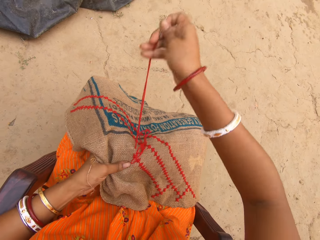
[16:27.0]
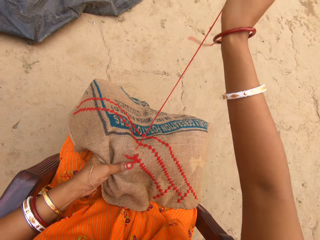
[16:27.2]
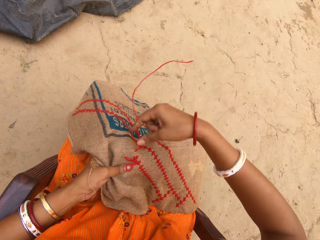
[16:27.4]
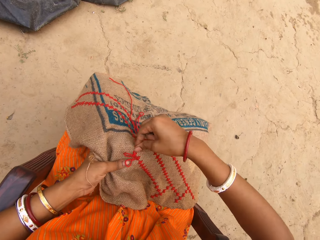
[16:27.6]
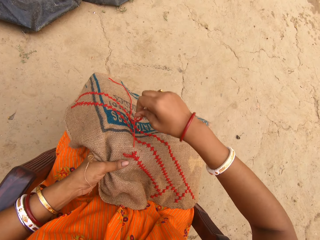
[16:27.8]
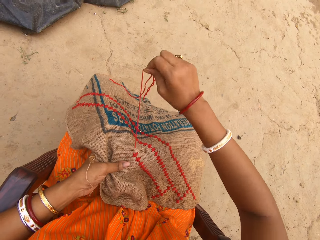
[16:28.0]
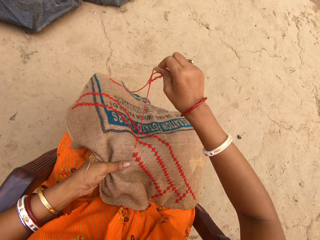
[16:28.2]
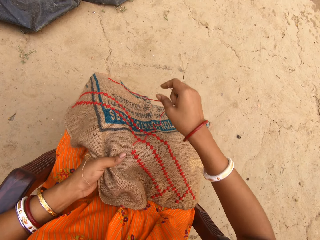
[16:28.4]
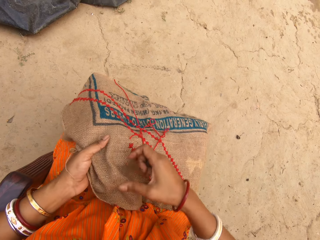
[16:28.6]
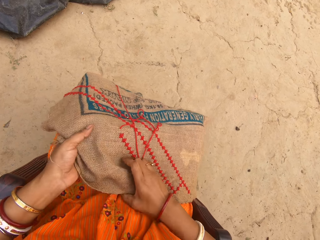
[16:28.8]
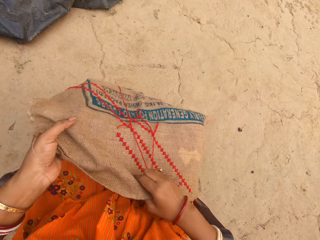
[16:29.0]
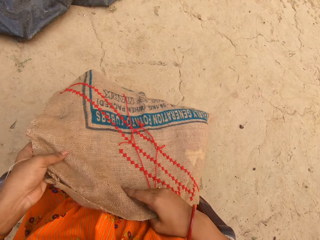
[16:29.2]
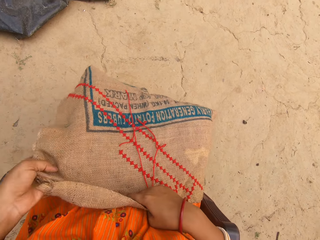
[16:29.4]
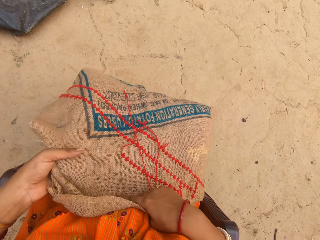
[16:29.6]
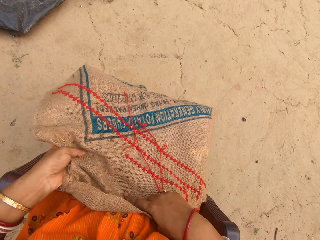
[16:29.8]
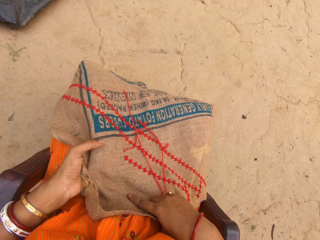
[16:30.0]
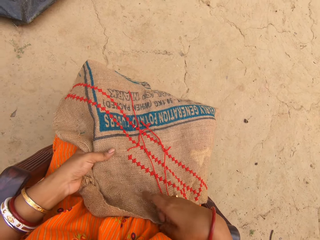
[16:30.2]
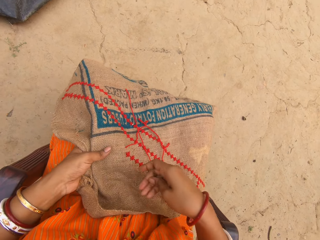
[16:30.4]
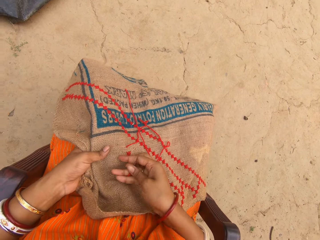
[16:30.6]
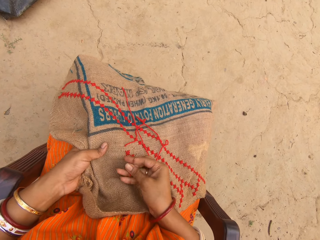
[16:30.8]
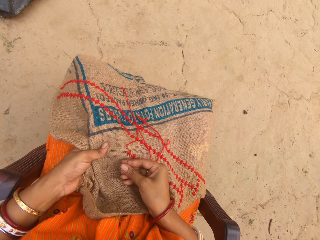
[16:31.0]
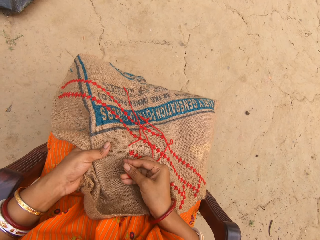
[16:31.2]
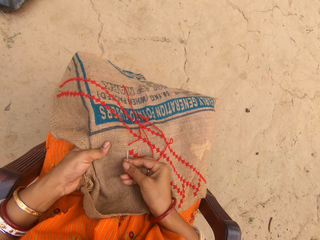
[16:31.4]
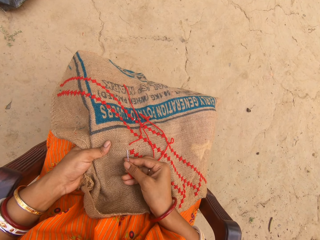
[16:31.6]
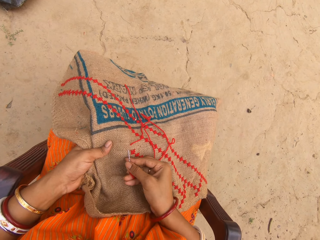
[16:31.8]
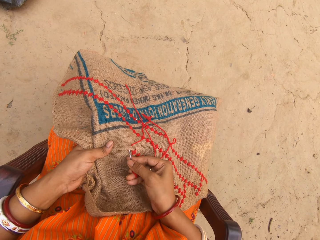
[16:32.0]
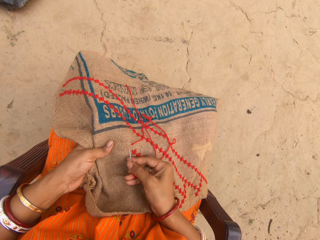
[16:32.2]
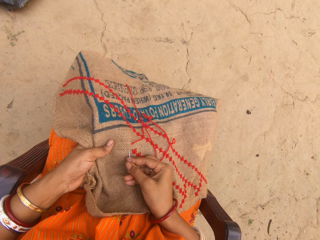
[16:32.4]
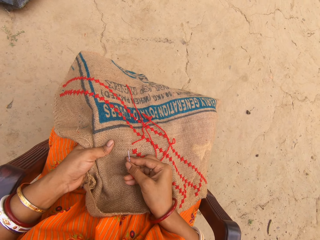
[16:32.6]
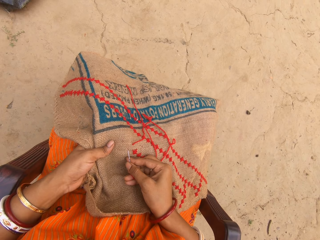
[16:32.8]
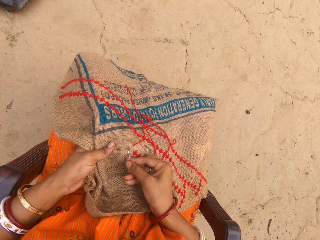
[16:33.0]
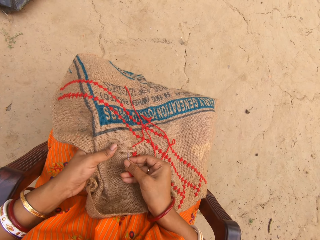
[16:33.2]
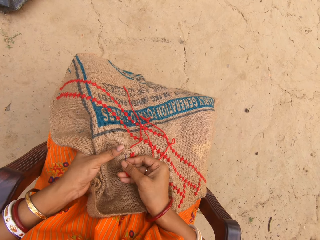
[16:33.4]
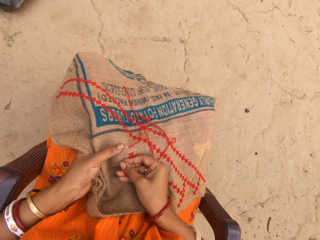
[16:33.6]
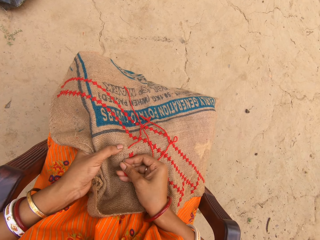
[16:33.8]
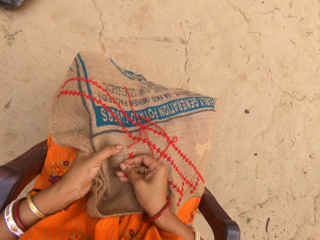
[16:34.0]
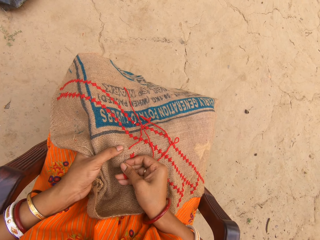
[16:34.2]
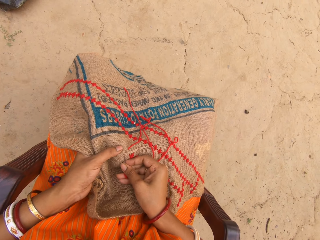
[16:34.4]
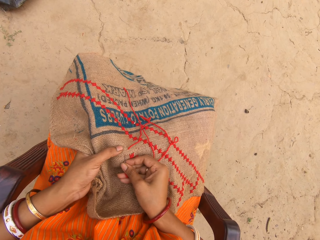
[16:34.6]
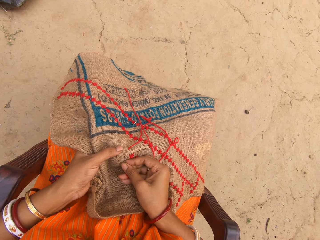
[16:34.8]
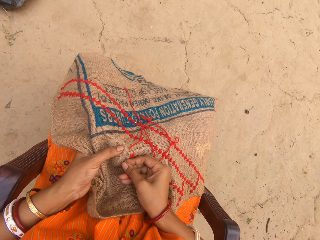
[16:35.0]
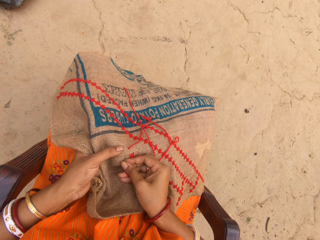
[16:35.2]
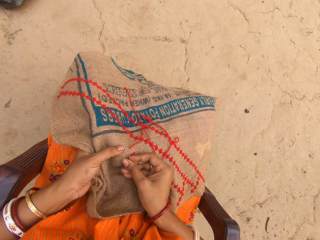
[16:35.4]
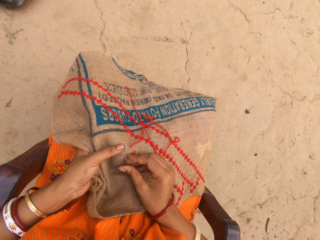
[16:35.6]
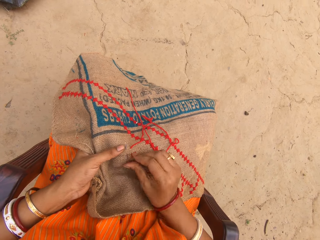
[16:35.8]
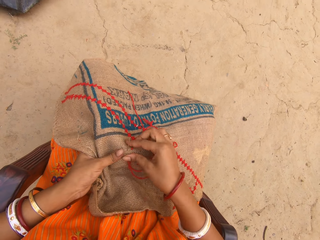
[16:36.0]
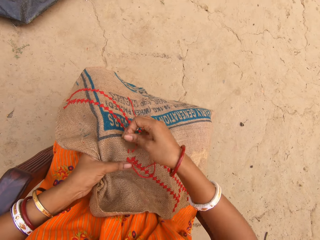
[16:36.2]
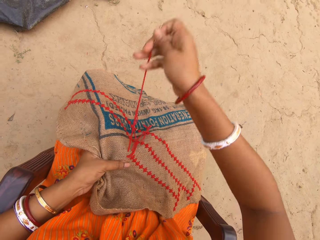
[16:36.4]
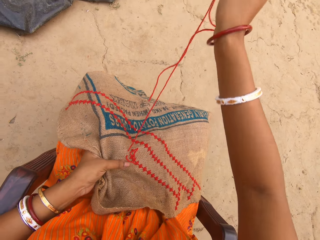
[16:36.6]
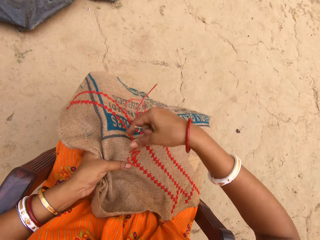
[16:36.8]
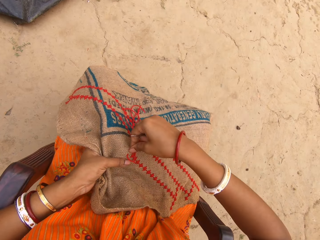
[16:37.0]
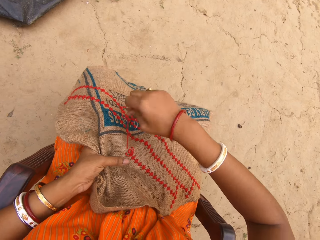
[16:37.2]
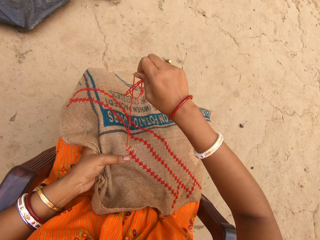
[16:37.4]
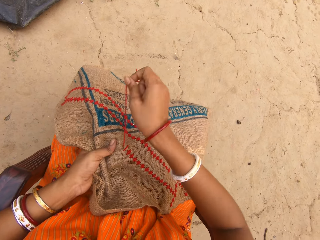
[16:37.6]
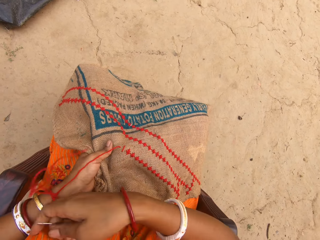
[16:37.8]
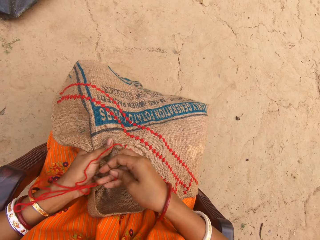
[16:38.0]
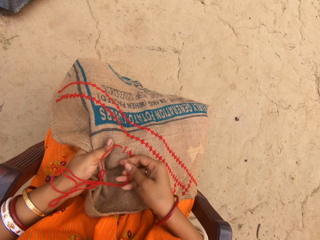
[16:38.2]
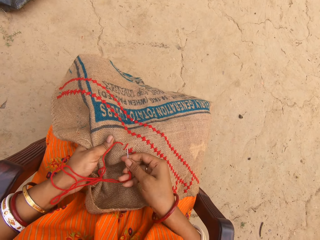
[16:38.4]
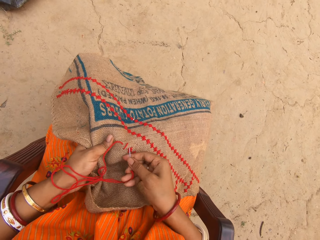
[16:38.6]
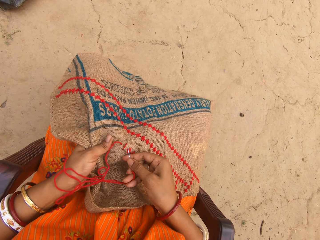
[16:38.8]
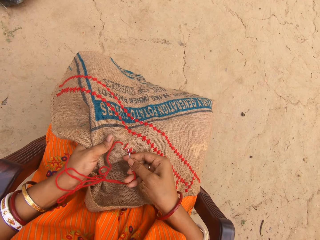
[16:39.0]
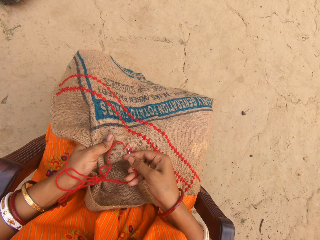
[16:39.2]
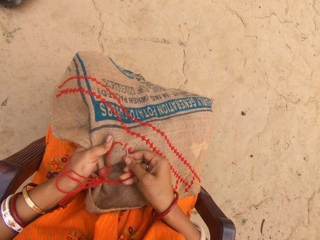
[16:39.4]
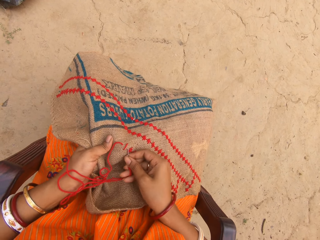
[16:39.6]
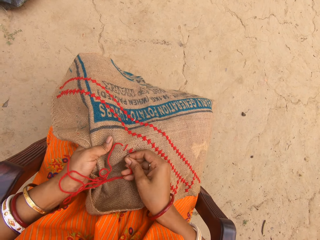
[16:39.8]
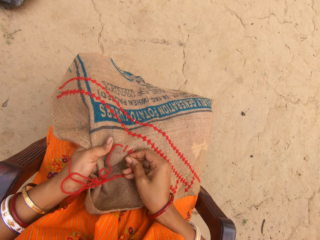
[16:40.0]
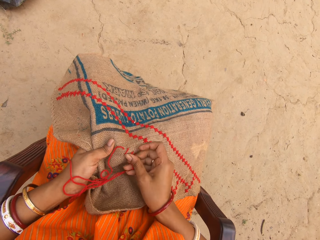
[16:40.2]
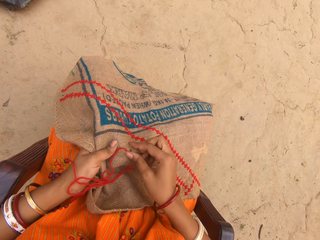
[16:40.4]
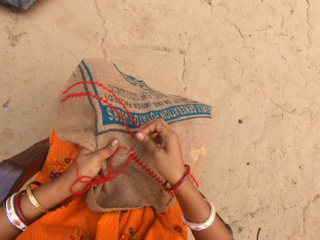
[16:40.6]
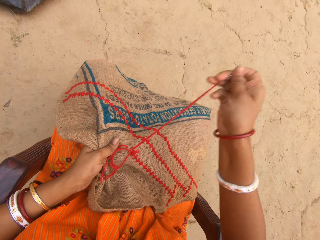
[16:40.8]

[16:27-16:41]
The camera wearer pulls out a thread with a needle. She adjusts the jute fabric on her legs with both hands. She inserts the needle in the fabric. She embroiders on the jute fabric in her left hand with the needle in her right hand. She adjusts the needle in the fabric. She sews the fabric with the needle. She pulls out the thread with the needle. She sews the fabric with the needle.

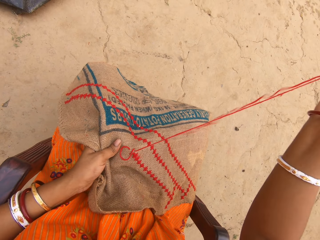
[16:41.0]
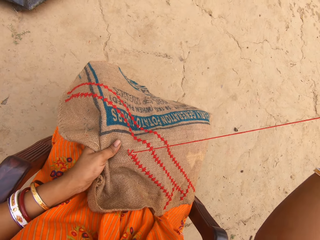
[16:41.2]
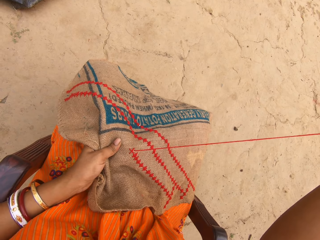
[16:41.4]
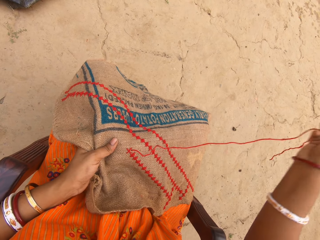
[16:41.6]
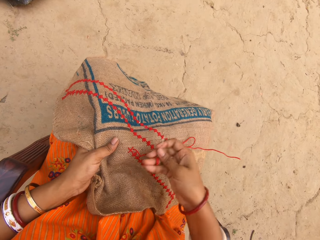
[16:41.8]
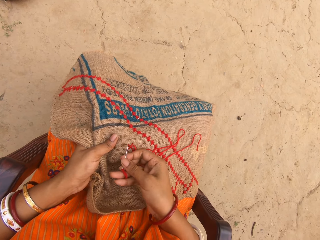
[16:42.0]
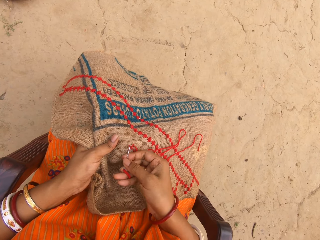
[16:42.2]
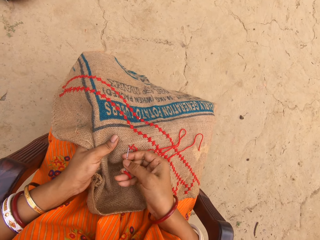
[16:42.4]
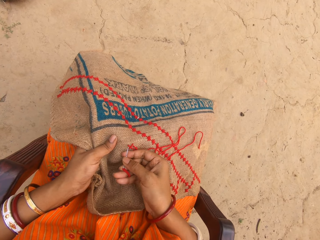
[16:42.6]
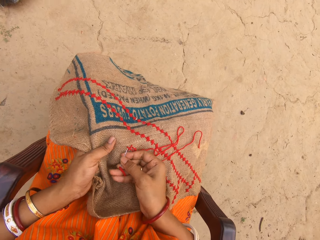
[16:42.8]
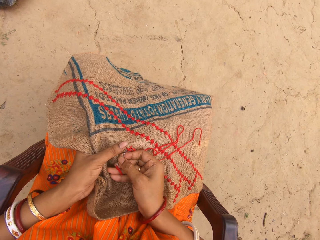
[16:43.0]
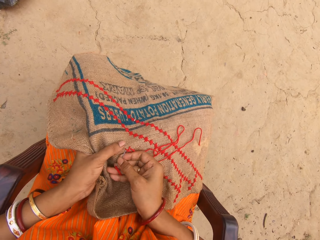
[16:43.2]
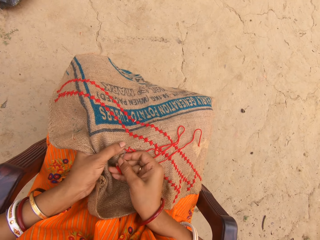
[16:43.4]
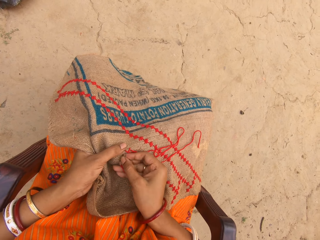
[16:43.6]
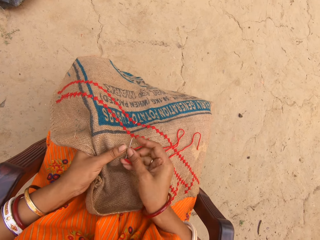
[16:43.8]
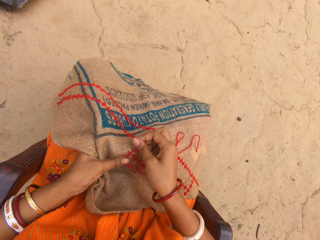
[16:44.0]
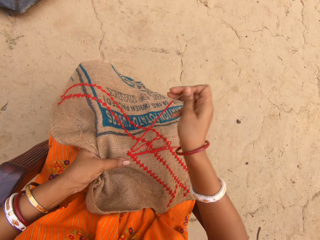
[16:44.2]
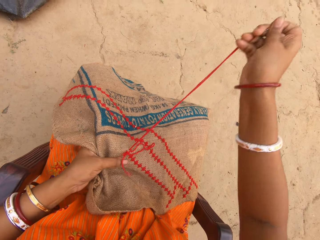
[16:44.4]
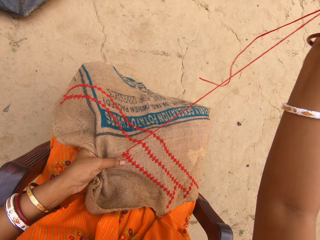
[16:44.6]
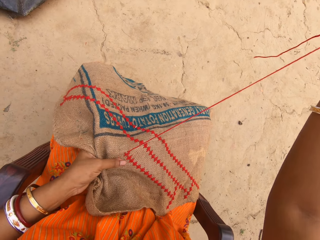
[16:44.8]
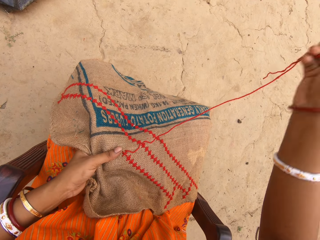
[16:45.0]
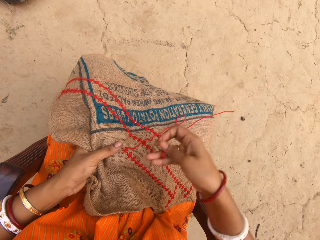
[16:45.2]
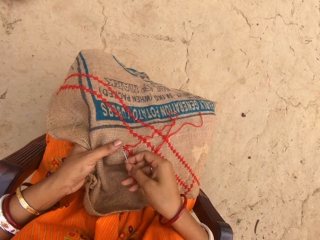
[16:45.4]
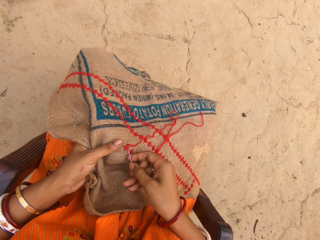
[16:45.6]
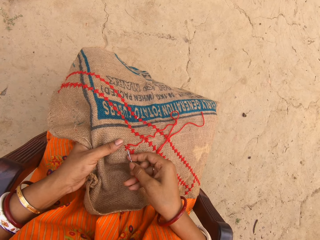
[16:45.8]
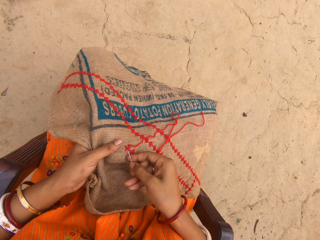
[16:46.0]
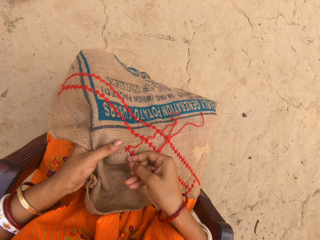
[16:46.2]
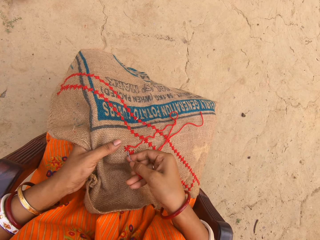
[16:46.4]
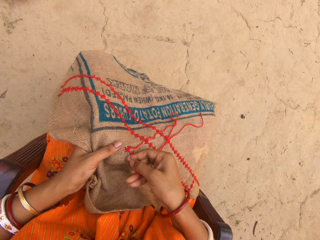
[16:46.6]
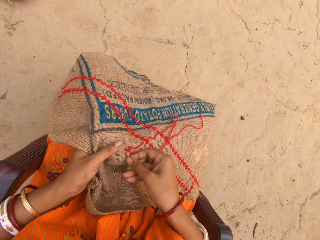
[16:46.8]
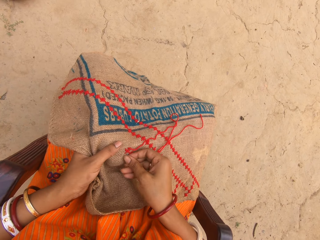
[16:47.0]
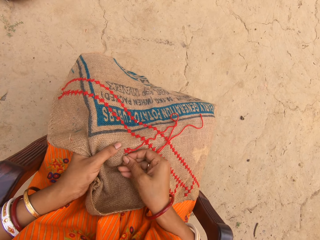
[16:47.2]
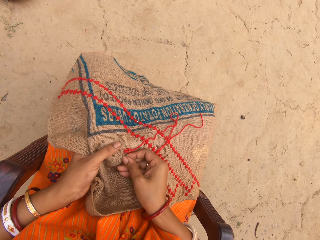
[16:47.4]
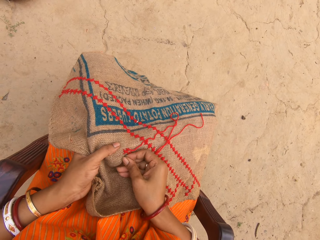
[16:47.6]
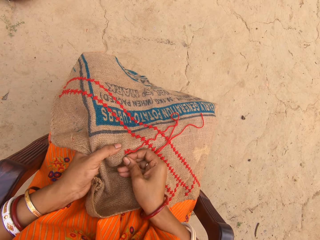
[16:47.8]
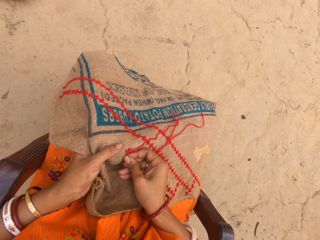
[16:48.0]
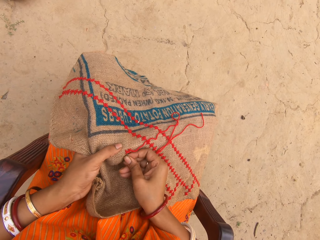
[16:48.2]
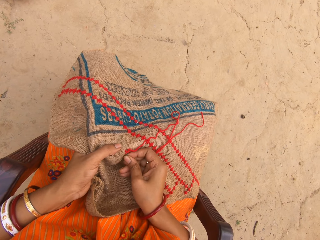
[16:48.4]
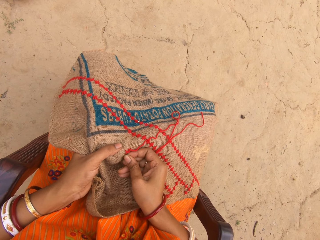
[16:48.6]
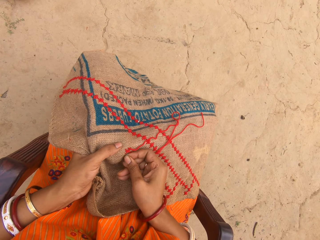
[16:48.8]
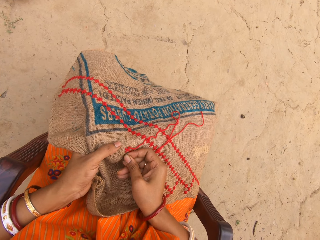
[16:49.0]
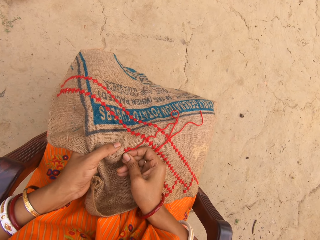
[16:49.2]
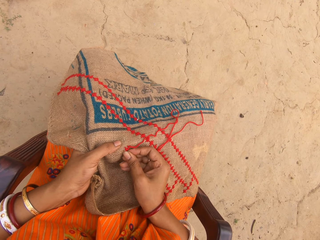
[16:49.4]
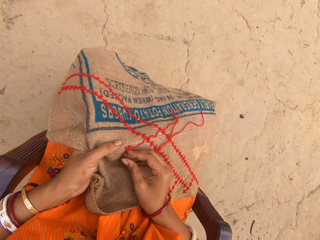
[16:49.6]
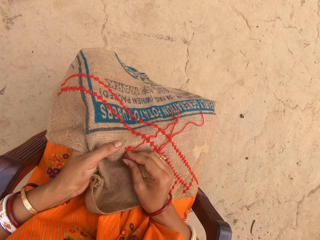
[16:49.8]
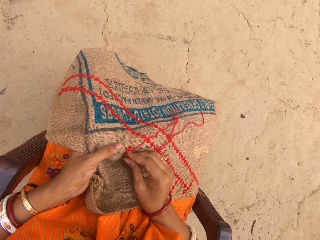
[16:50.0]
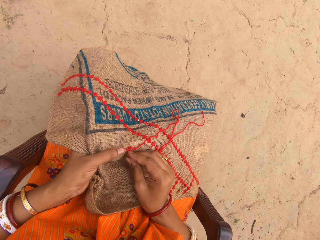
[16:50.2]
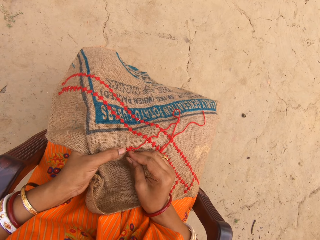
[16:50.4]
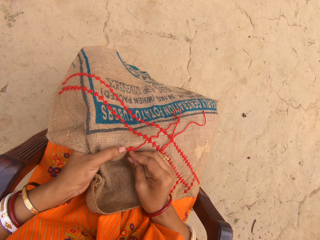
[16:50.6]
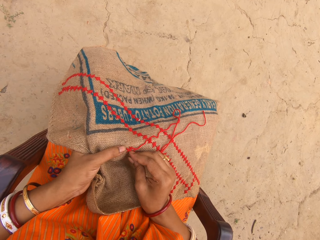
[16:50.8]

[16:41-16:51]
The camera wearer pulls out a thread with a needle. They sew a fabric with the needle. They pull out the thread with the needle. They sew the fabric with the needle.
